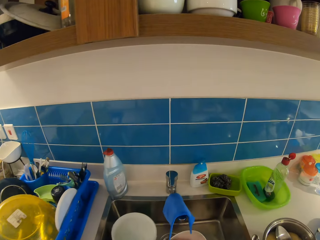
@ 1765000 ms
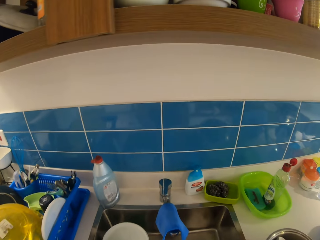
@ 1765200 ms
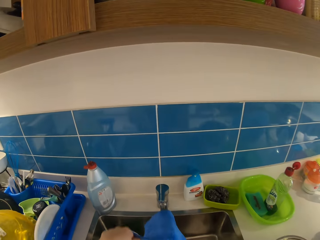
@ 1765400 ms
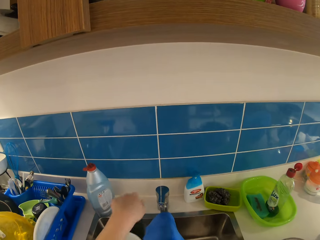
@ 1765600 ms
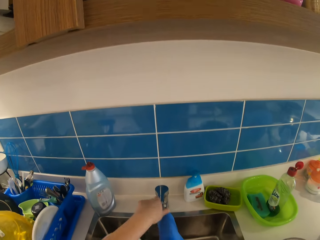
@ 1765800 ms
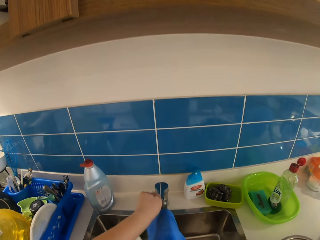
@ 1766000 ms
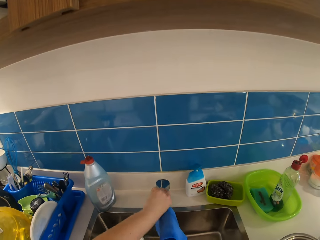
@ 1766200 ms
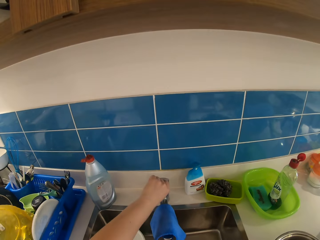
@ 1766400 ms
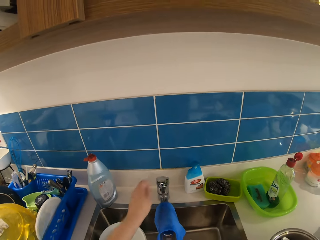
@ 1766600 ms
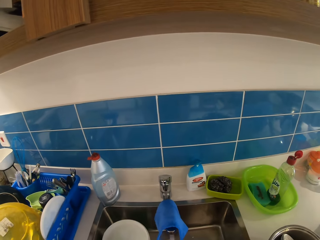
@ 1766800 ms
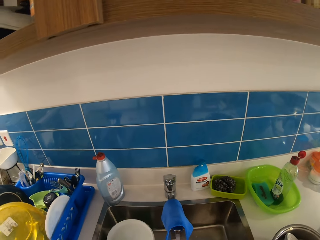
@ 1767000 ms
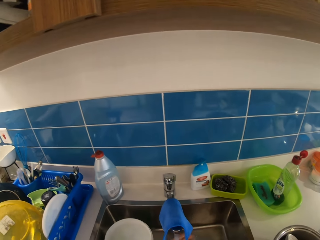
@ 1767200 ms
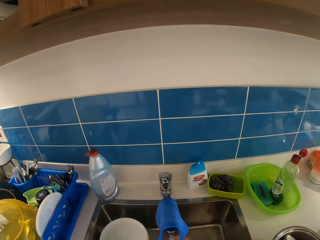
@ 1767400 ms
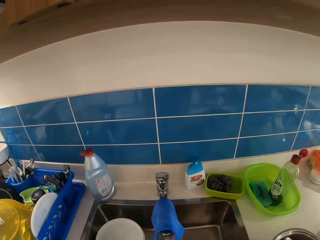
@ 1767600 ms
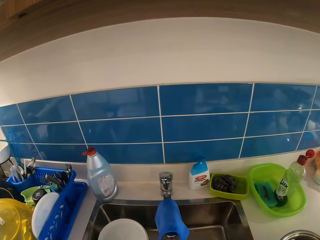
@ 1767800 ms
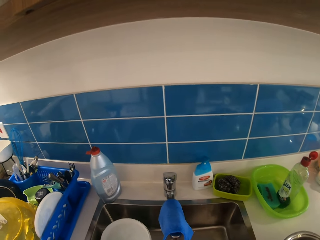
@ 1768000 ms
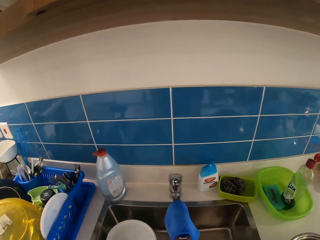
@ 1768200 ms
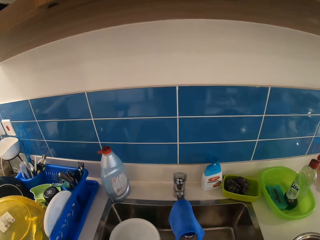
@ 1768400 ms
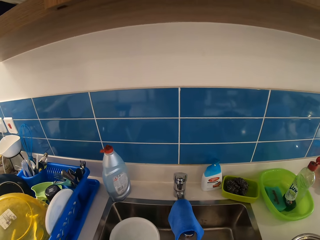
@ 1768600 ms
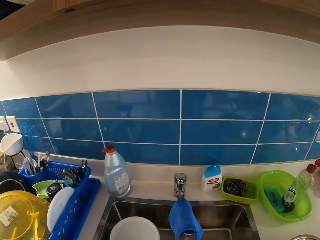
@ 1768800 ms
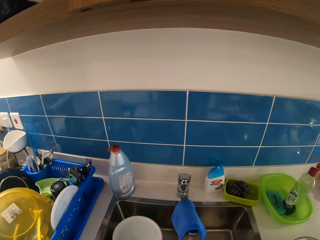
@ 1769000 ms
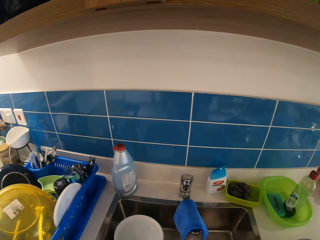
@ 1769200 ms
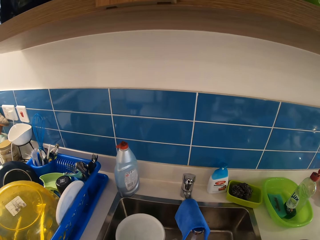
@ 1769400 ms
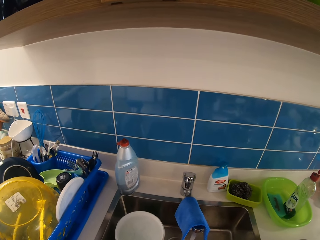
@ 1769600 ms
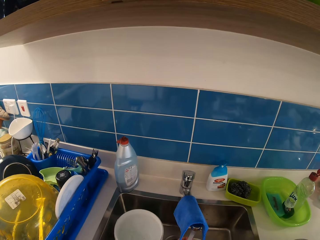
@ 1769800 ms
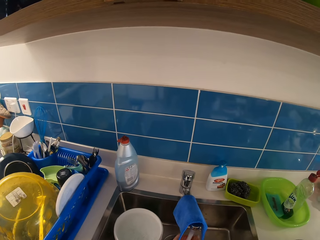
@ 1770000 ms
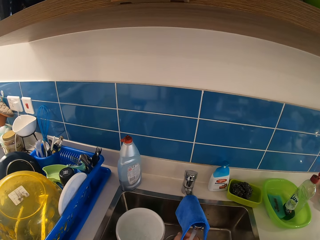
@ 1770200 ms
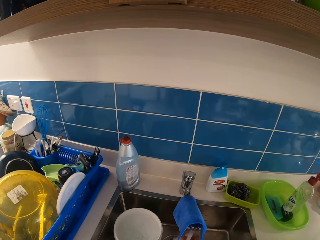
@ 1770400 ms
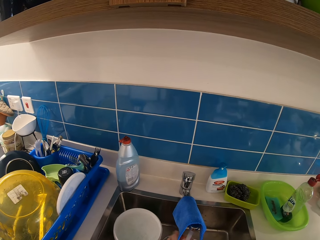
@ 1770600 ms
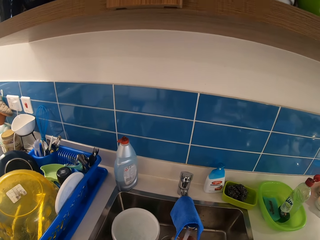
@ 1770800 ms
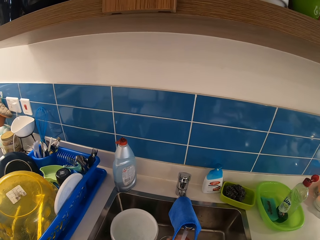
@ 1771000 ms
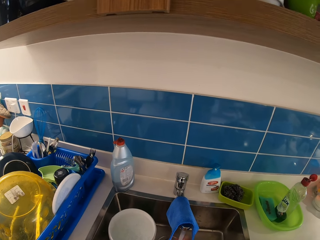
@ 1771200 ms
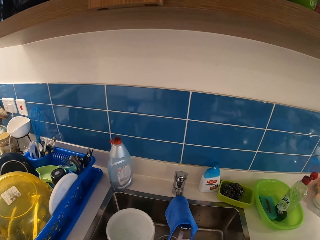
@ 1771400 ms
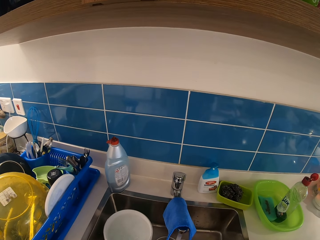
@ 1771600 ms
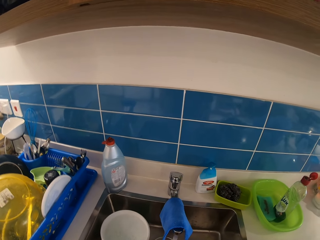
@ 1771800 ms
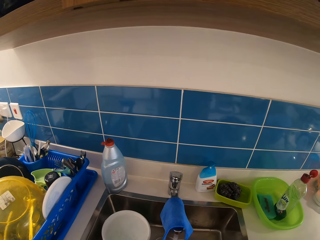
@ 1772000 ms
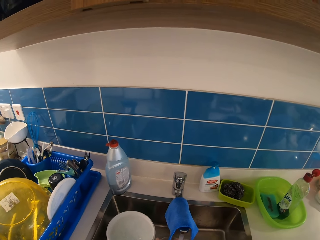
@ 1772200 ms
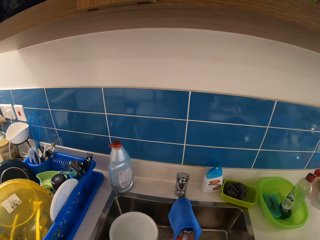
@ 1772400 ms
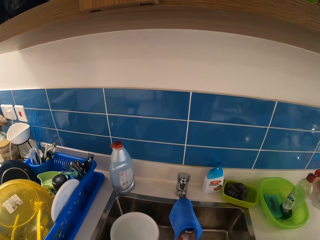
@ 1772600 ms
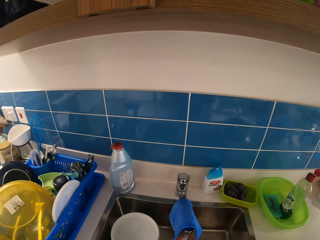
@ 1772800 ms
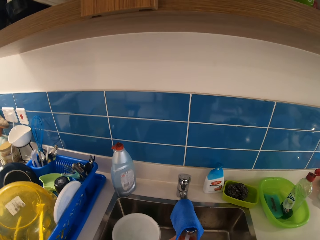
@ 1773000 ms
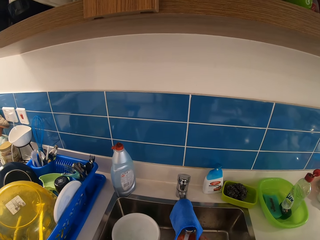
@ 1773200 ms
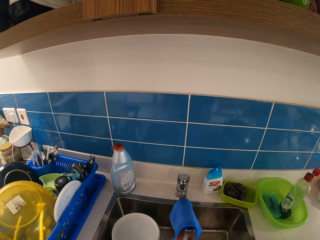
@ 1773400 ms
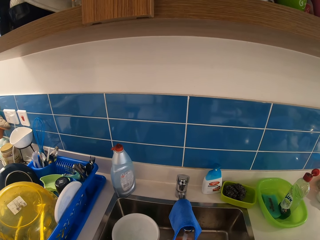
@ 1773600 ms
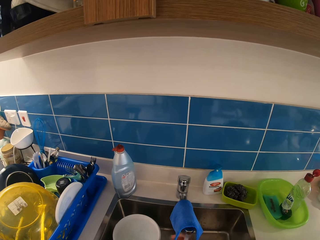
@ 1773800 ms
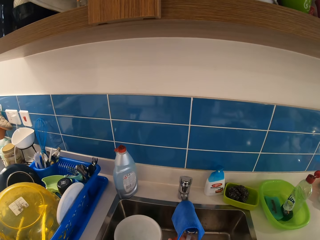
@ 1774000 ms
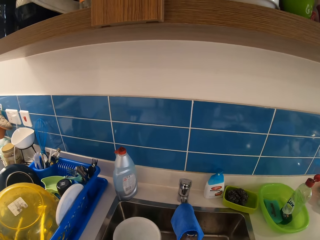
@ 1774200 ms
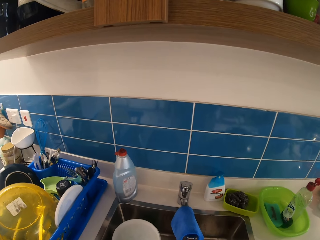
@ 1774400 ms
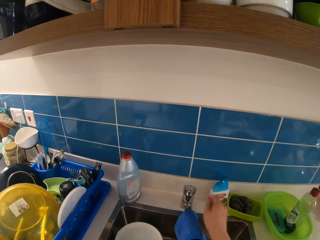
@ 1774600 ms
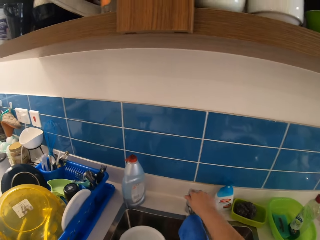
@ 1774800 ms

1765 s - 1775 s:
The camera wearer puts the tomatoes in the bowl. She turns on the tap with her left hand. She washes the tomatoes in the sink. She washes her hands.

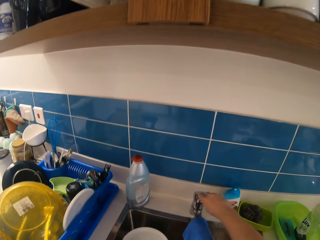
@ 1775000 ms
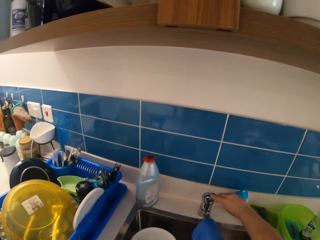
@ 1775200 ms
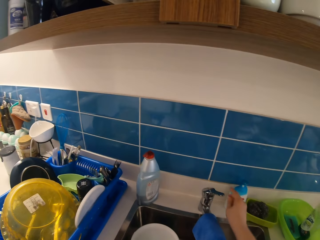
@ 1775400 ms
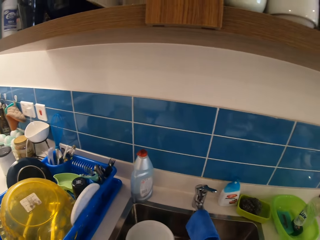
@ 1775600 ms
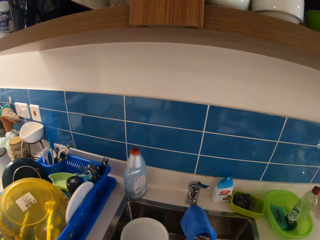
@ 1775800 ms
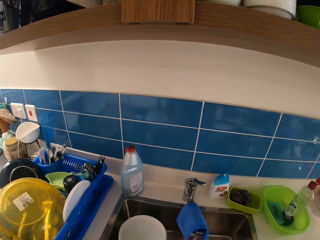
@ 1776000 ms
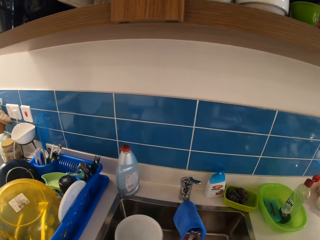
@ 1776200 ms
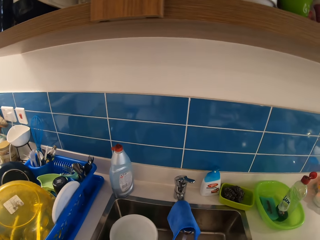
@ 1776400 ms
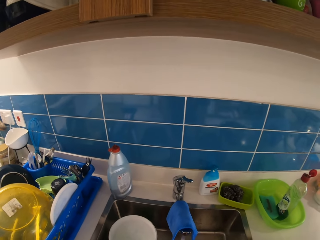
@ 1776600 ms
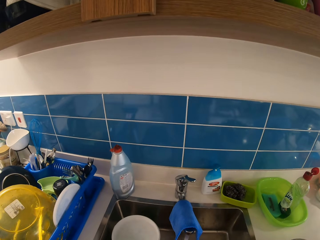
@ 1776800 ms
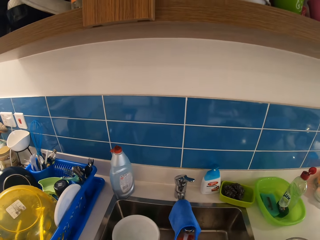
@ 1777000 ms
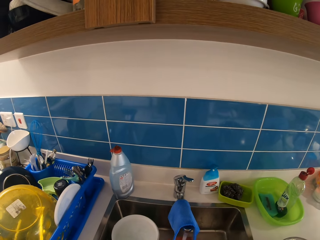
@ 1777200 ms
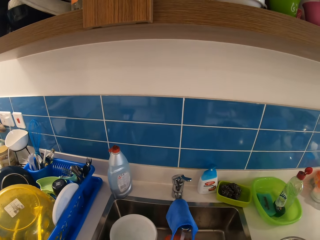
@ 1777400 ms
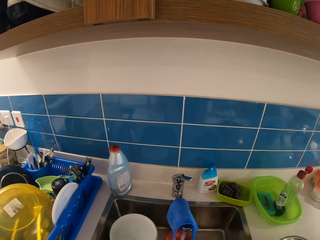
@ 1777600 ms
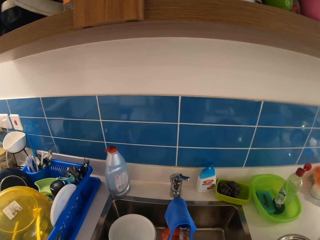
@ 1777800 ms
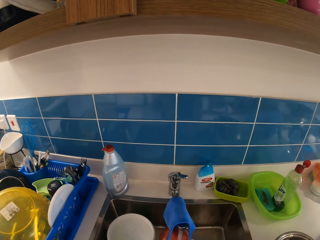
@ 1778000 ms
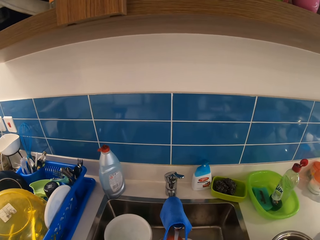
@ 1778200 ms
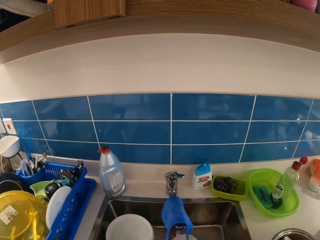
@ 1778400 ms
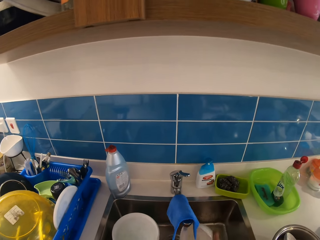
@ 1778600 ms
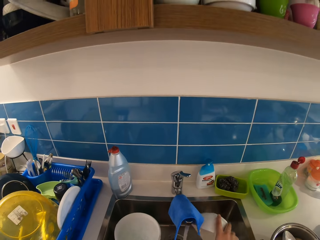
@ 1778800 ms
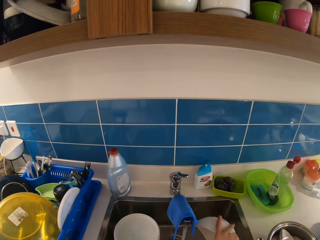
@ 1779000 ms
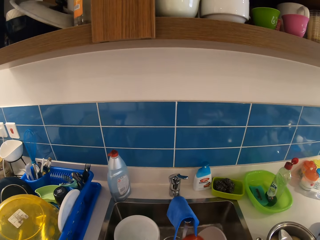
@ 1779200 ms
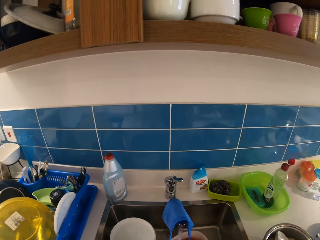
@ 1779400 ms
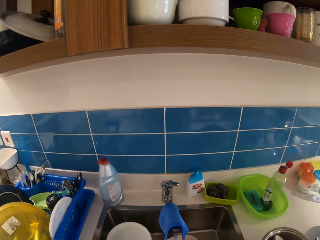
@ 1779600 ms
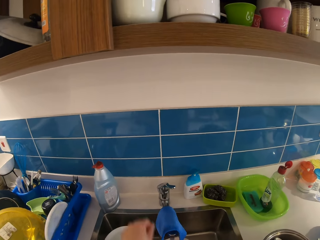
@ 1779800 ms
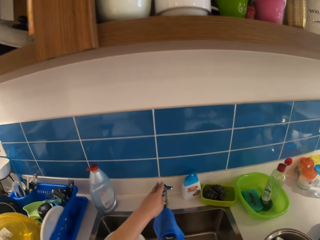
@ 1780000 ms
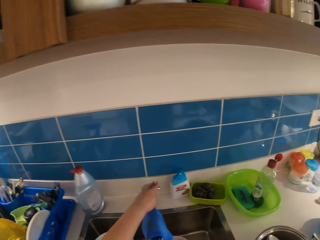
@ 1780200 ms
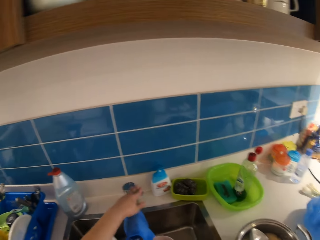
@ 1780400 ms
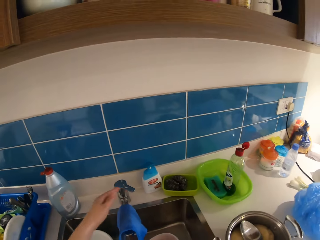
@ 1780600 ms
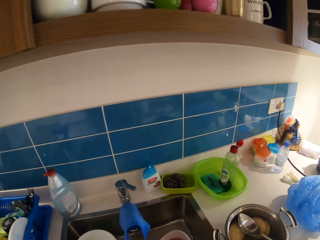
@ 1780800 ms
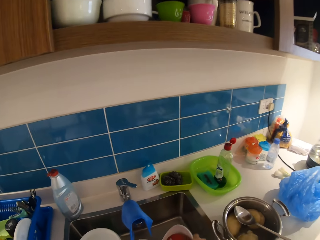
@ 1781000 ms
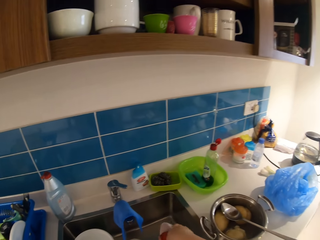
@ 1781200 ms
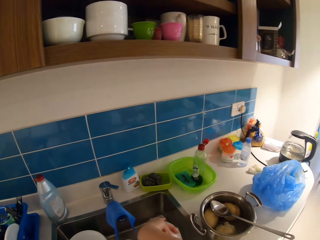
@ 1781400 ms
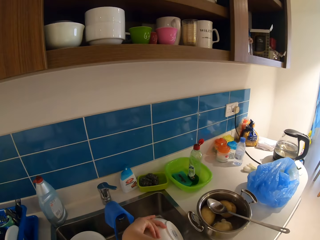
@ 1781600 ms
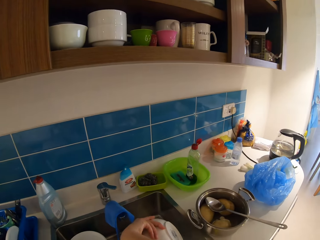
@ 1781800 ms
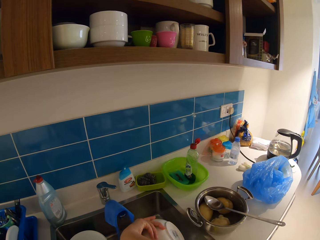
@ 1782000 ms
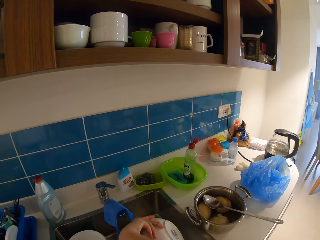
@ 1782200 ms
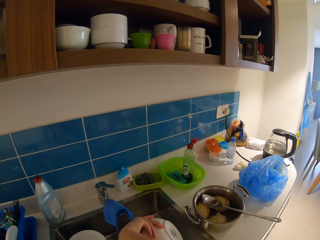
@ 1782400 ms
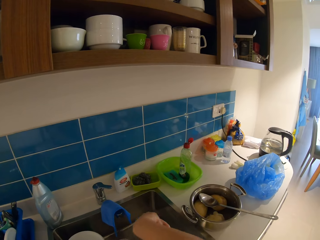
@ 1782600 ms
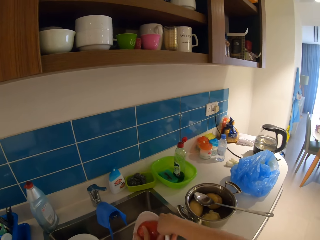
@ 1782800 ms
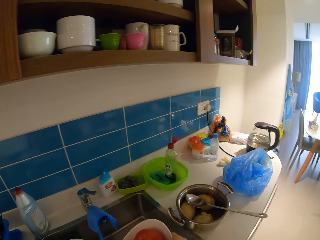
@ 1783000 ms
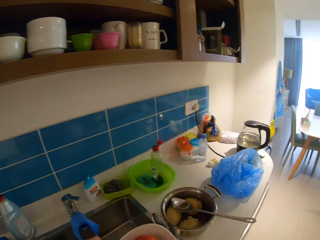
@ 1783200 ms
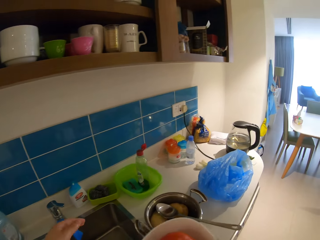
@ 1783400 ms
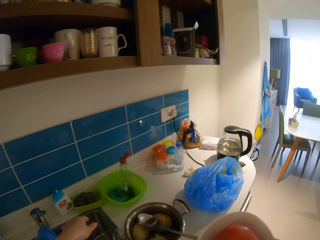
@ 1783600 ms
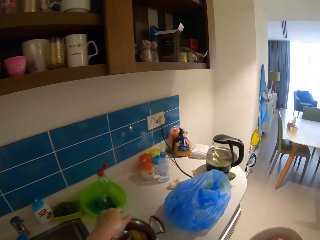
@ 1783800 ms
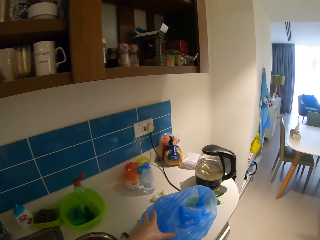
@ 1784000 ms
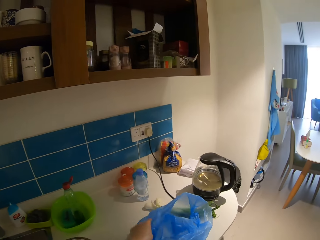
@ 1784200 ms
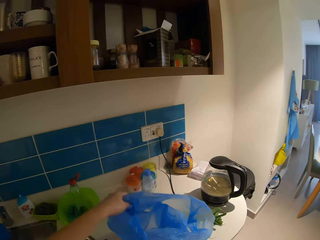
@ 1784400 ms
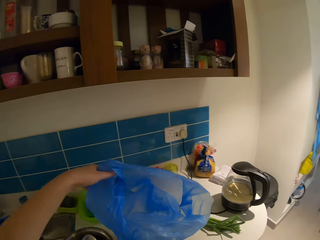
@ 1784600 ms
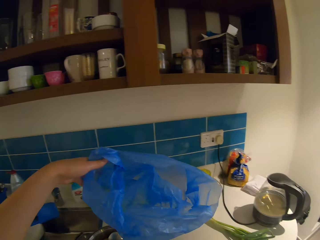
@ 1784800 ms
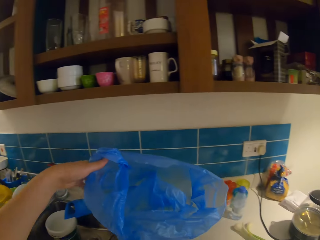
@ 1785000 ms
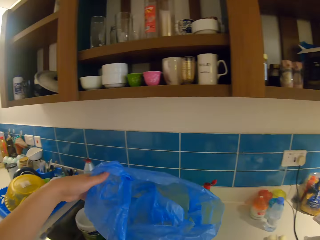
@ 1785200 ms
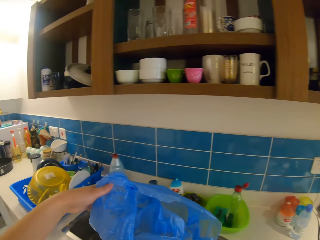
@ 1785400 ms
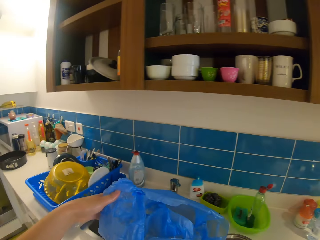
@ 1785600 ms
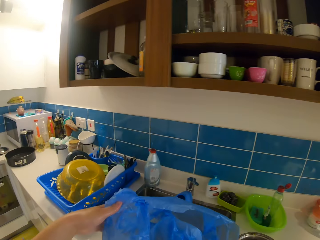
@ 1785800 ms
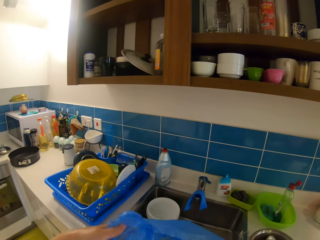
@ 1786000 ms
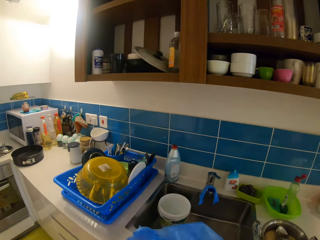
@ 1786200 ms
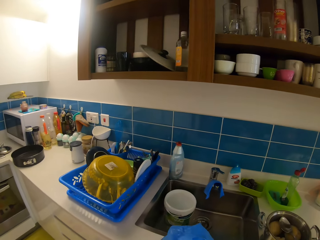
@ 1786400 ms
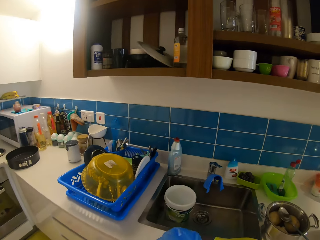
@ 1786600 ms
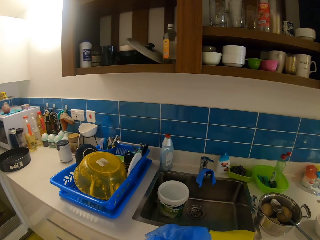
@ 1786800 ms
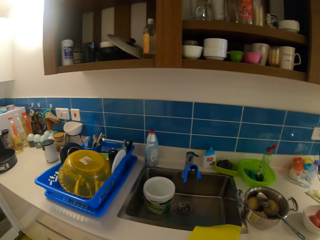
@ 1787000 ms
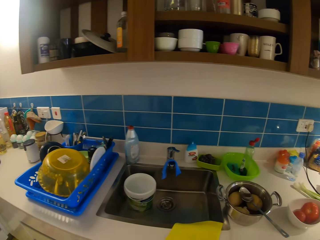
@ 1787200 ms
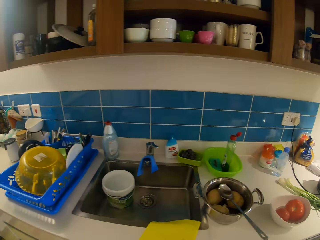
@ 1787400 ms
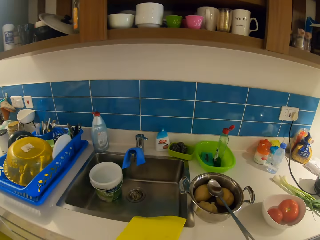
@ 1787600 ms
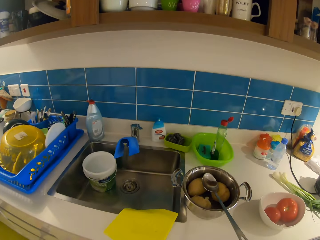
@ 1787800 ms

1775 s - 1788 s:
The camera wearer closes the tap. She adjusts the tap with her right hand. She washes the bowl with both hands. She bends the bowl in the sink. She turns off the tap with her left hand. She opens the tap. She bends the bowl in the sink. She picks up the nylon from the counter with her left hand. She drops the plate on the counter with her right hand.
